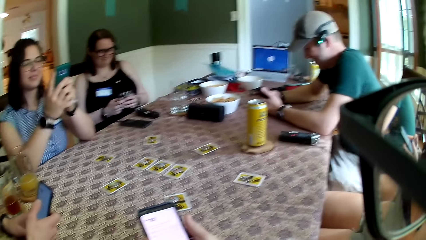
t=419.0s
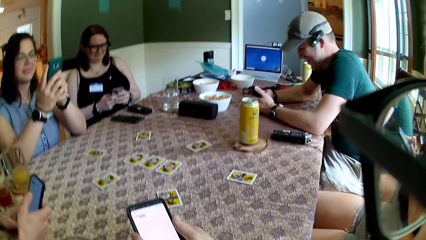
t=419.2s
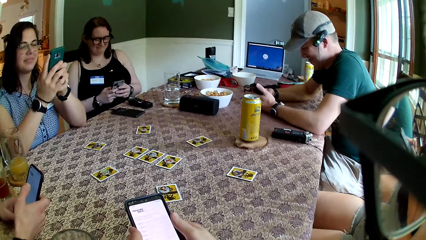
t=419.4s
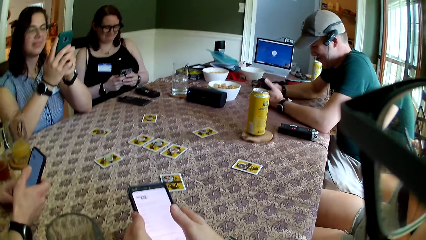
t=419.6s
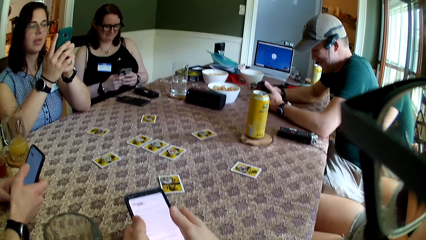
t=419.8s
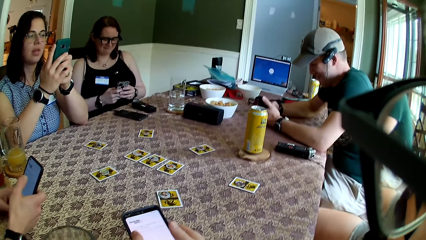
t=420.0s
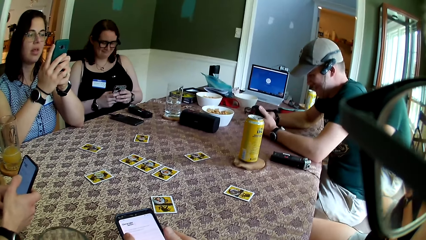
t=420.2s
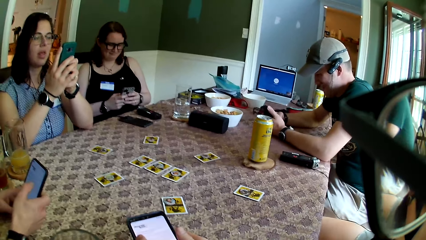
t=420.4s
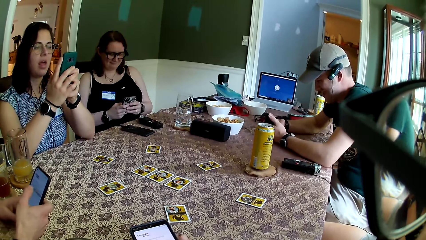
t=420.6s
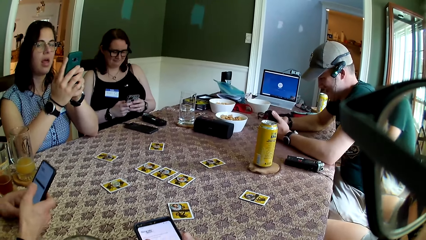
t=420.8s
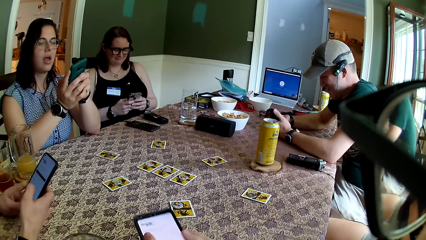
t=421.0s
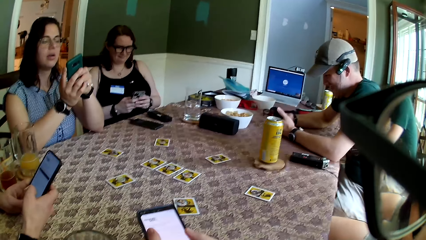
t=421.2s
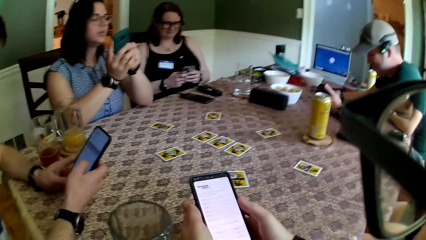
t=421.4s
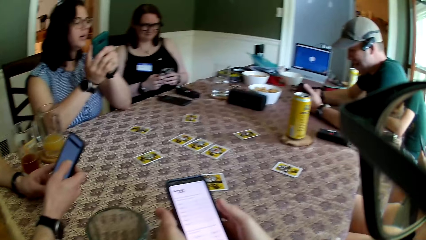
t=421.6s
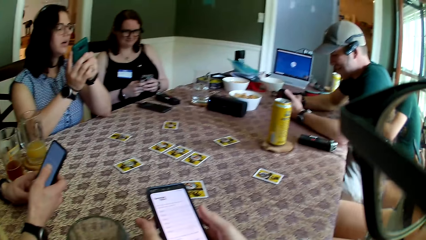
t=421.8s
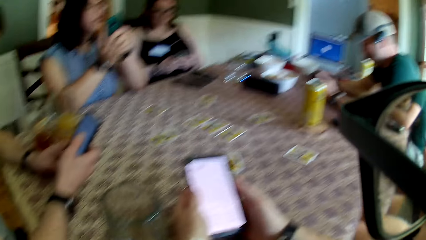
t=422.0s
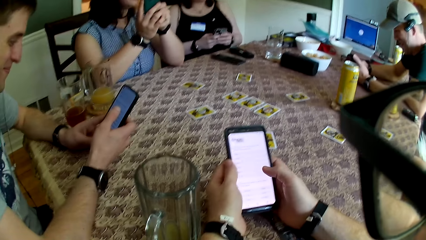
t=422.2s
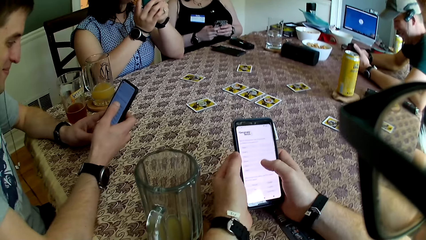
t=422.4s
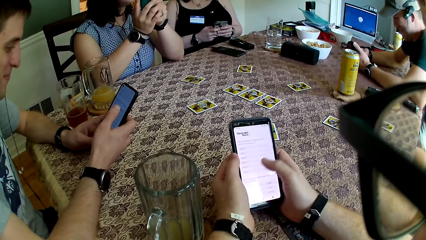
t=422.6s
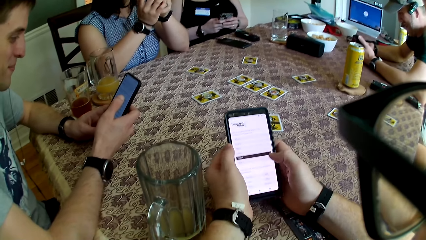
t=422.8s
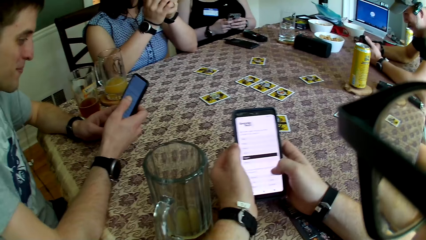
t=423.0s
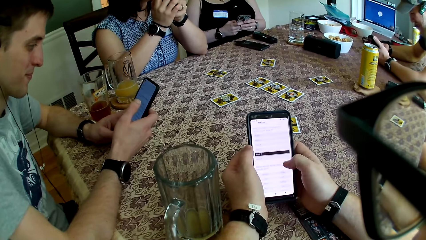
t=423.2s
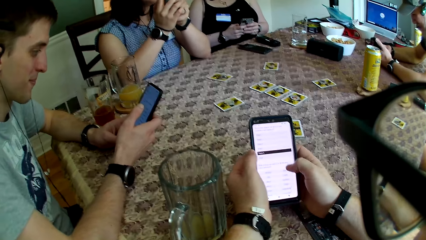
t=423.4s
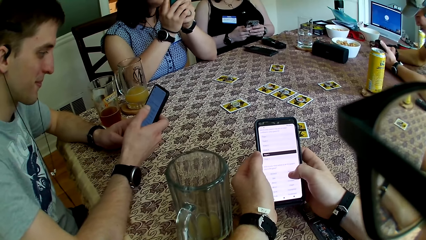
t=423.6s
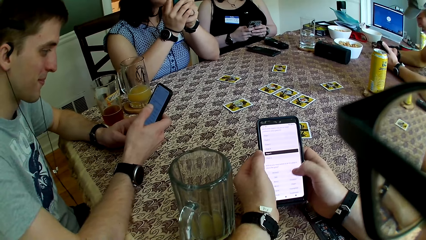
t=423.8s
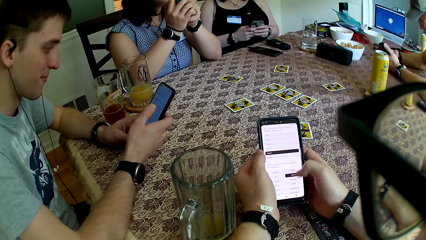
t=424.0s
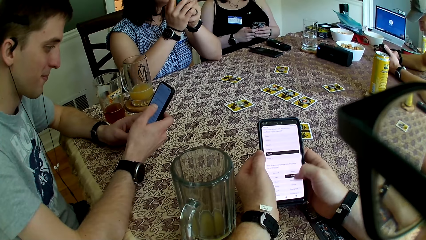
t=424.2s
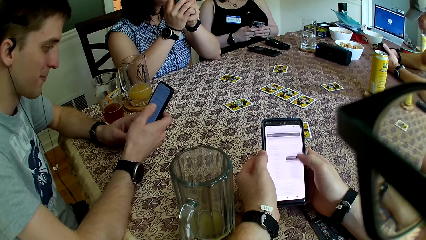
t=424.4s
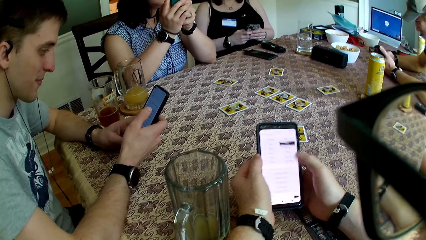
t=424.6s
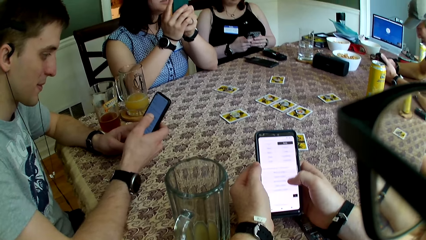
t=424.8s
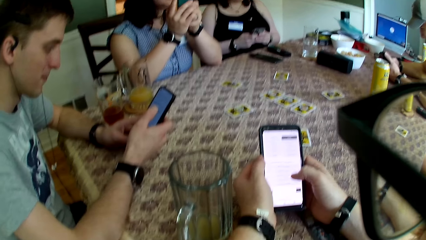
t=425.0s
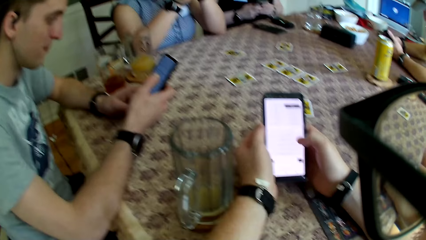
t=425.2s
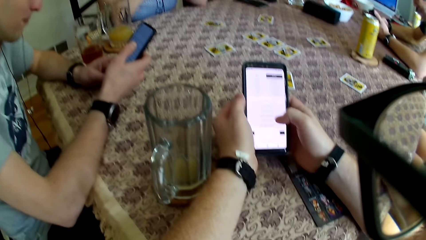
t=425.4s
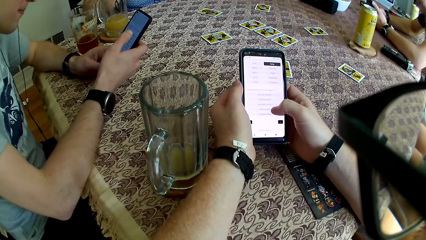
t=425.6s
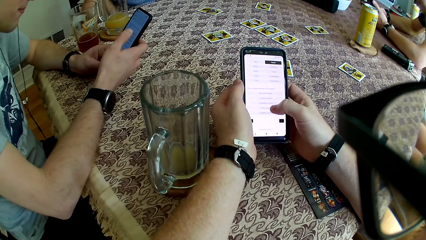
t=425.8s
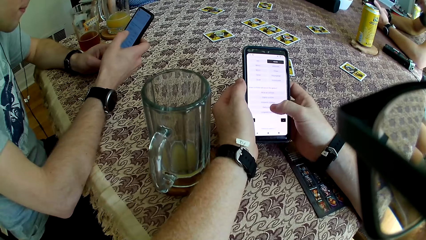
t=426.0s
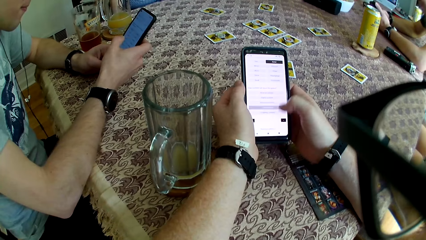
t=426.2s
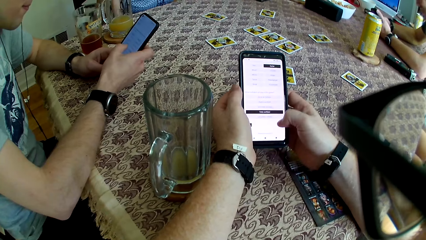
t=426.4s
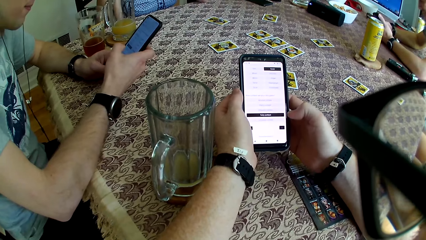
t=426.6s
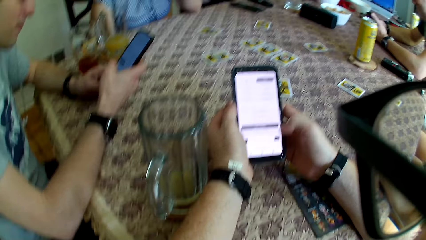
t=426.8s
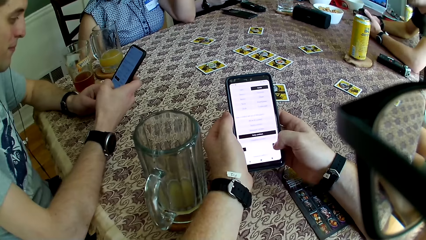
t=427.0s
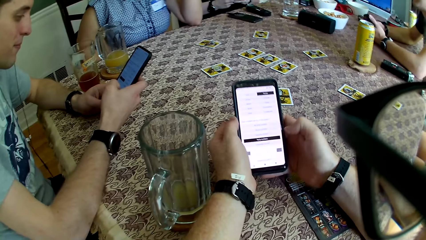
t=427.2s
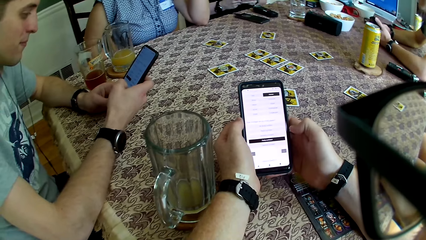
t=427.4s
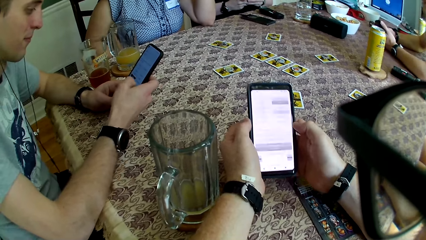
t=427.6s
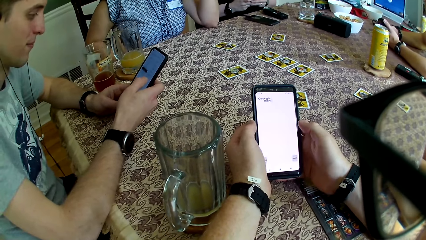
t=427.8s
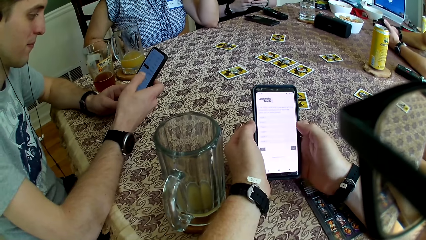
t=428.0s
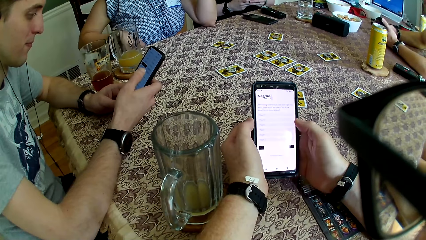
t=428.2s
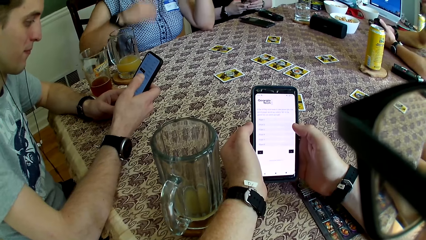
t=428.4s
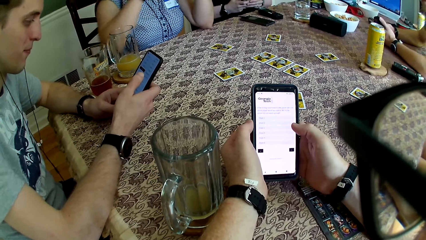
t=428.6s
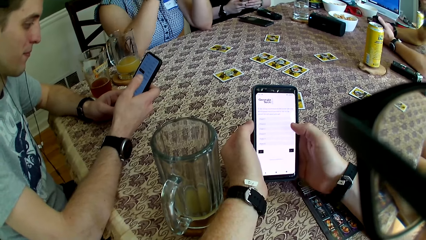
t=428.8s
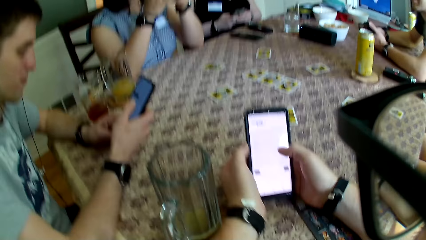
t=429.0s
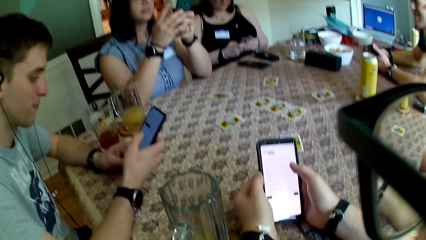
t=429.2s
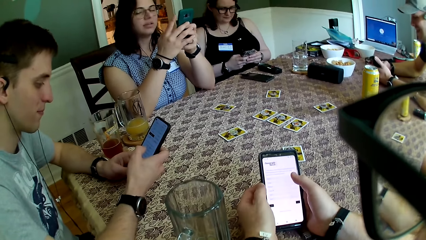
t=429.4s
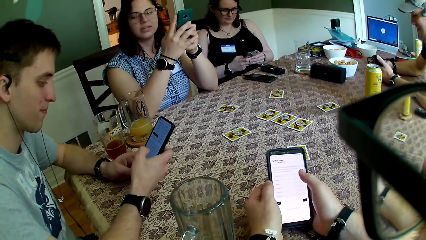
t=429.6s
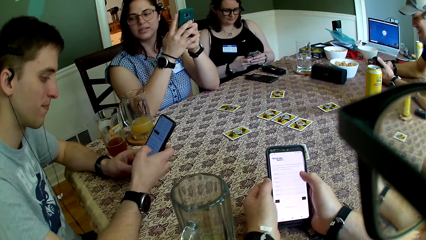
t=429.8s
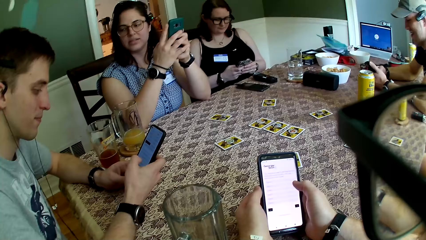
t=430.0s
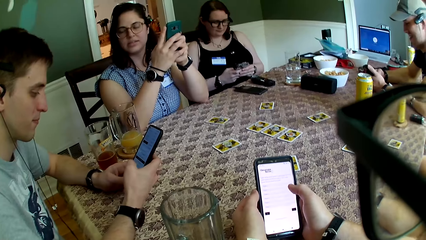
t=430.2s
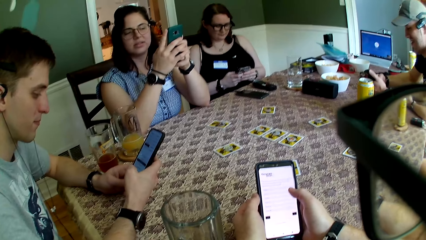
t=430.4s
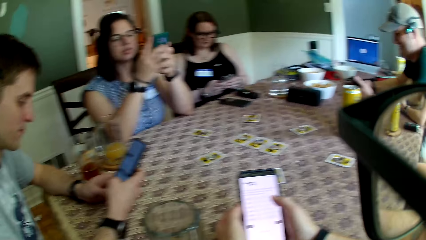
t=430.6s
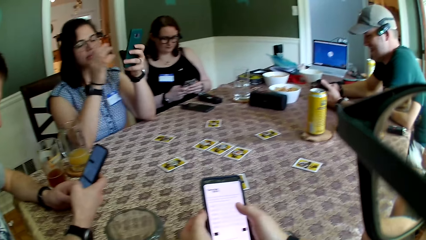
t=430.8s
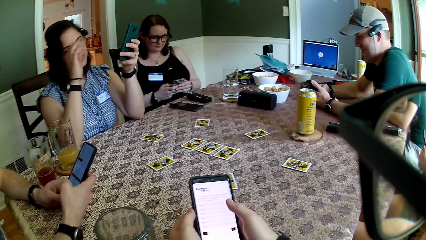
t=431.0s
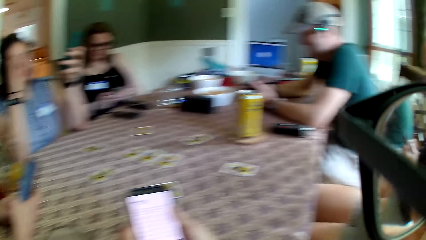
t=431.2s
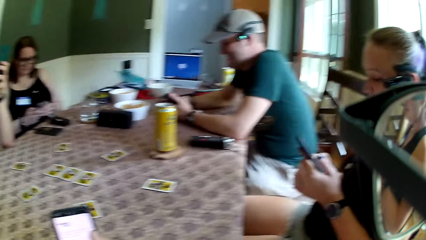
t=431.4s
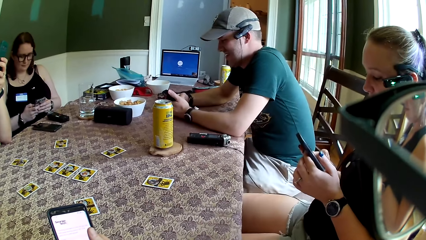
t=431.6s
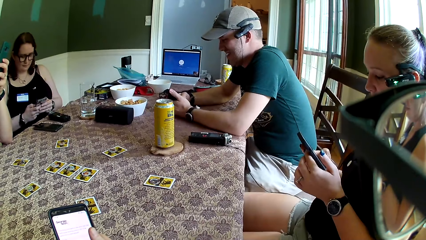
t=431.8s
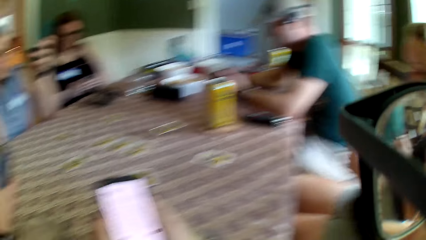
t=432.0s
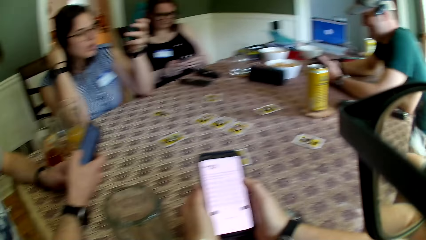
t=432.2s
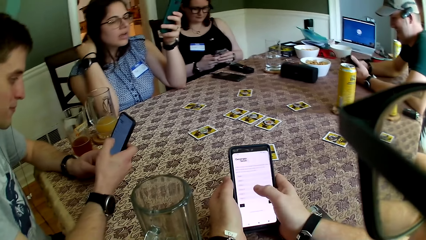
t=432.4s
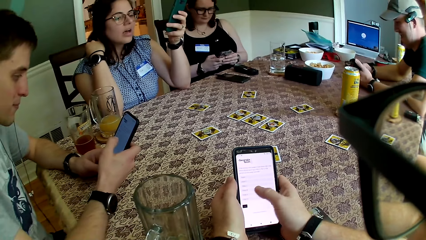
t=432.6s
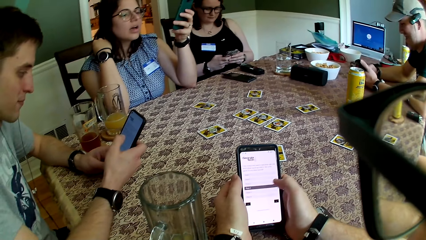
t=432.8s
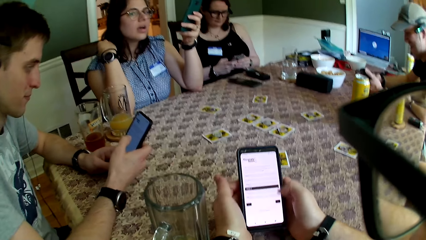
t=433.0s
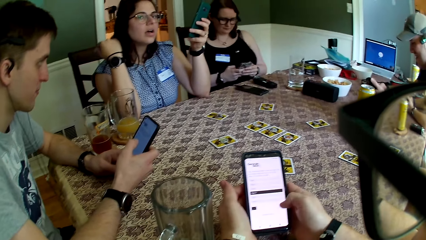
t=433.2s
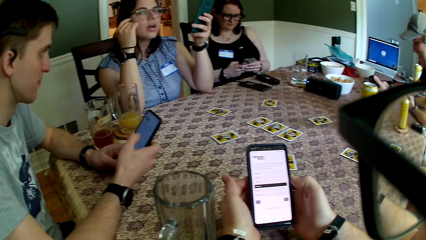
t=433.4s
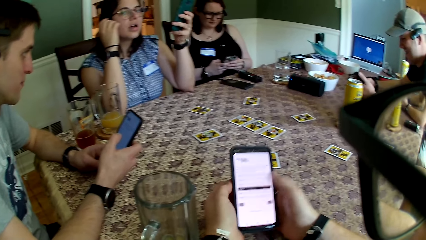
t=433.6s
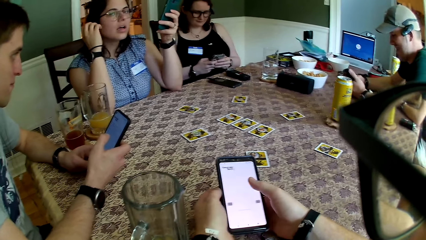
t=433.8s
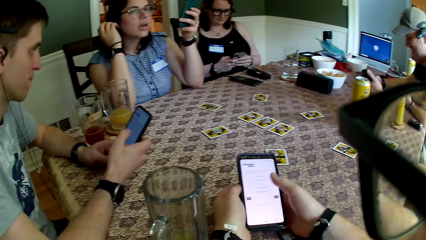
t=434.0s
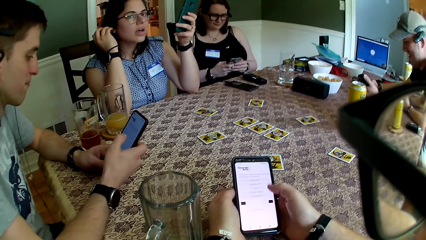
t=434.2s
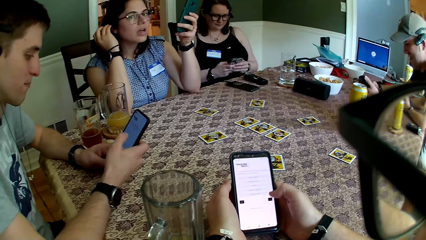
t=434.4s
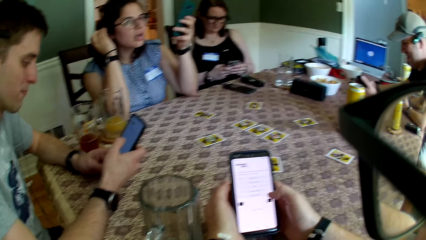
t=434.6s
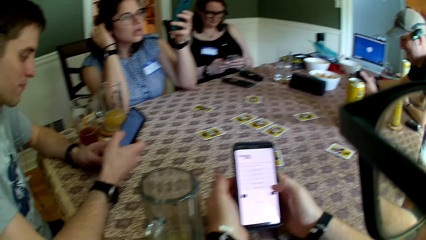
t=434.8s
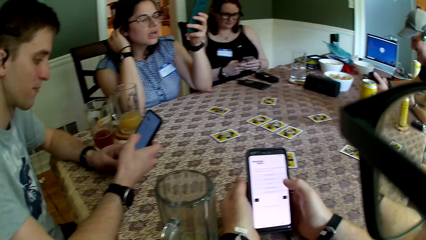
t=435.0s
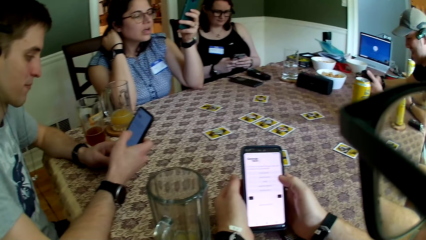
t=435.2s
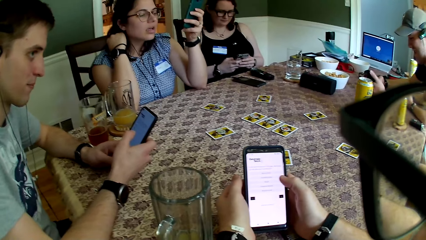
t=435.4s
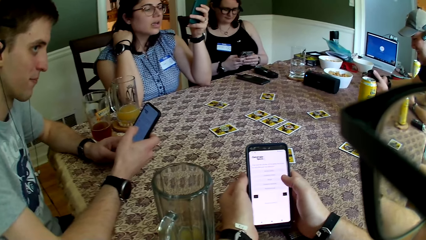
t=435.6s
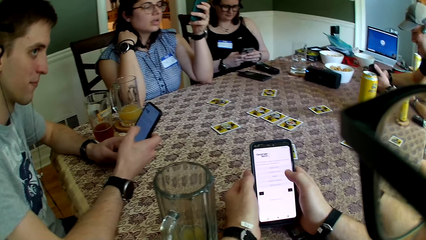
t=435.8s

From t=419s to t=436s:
A woman operates the phone. The camera wearer interacts with a man. They operate the phone. The man operates the phone. The woman moves her hand under the table. The camera wearer looks around the table. The woman touches her hair with her right hand. The camera wearer operates the phone.
